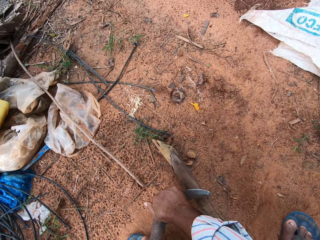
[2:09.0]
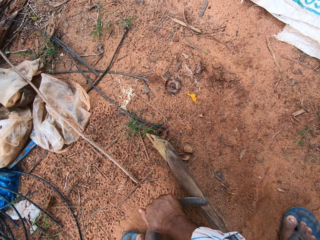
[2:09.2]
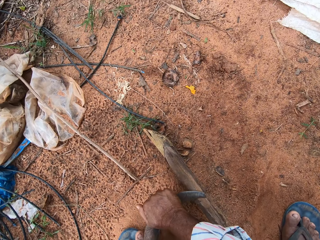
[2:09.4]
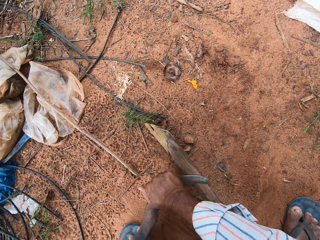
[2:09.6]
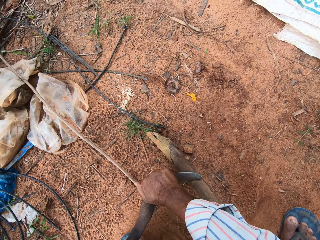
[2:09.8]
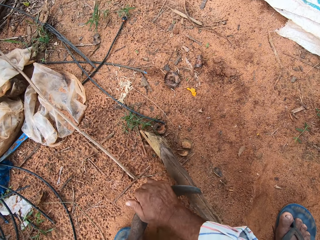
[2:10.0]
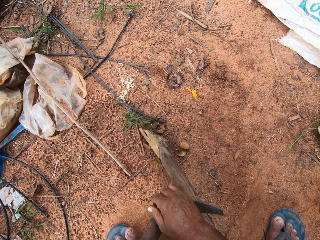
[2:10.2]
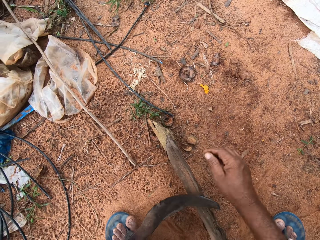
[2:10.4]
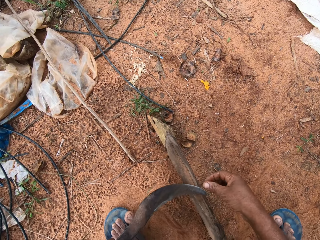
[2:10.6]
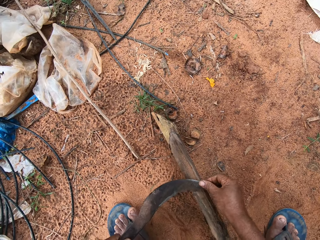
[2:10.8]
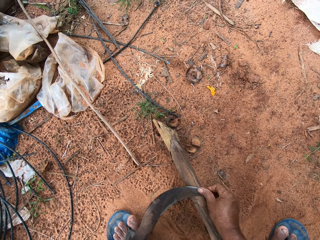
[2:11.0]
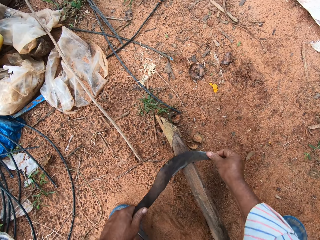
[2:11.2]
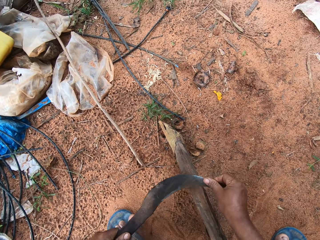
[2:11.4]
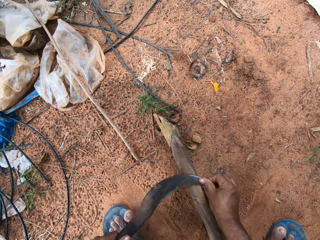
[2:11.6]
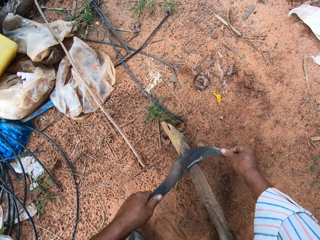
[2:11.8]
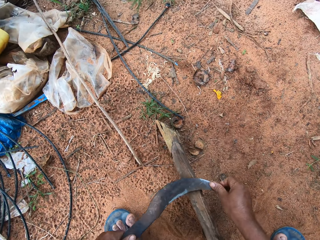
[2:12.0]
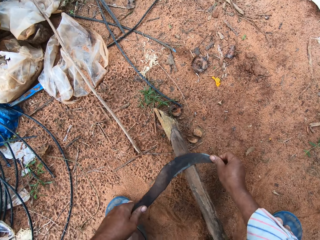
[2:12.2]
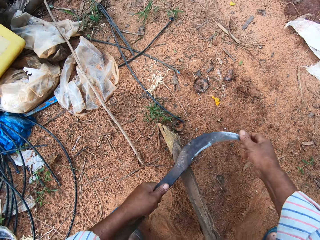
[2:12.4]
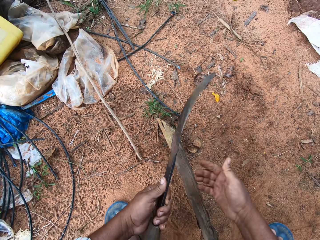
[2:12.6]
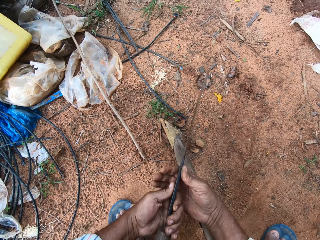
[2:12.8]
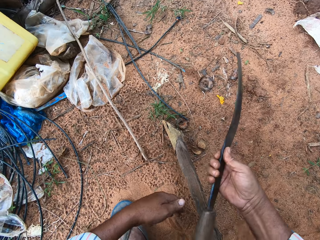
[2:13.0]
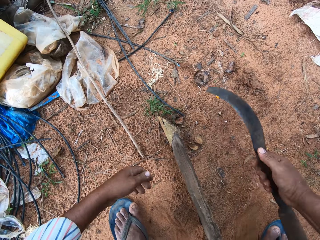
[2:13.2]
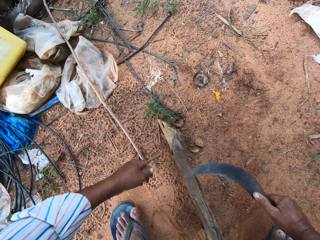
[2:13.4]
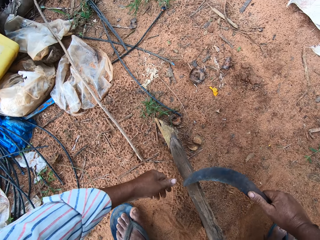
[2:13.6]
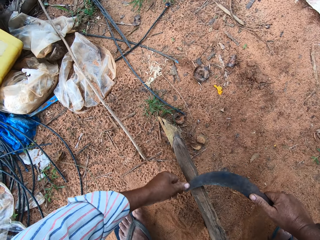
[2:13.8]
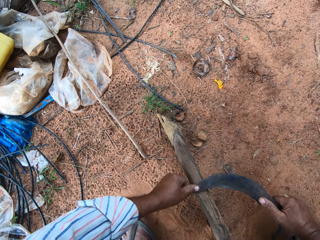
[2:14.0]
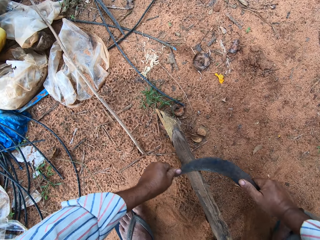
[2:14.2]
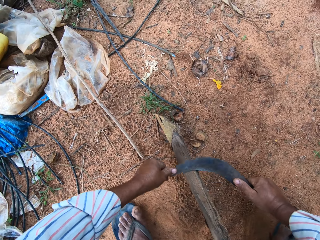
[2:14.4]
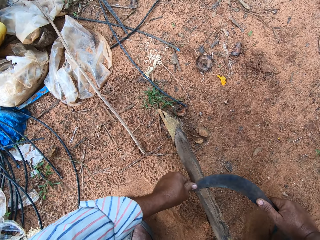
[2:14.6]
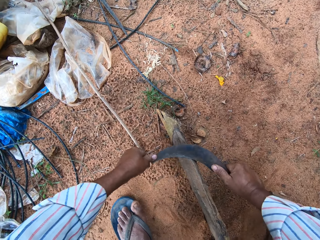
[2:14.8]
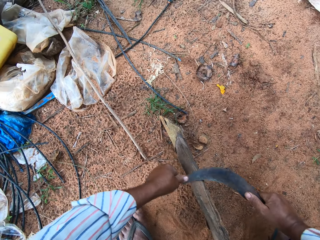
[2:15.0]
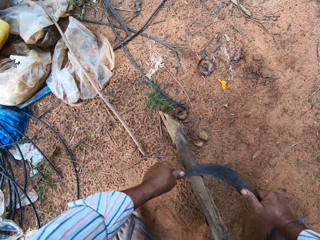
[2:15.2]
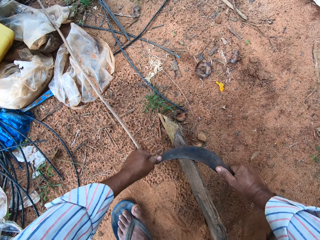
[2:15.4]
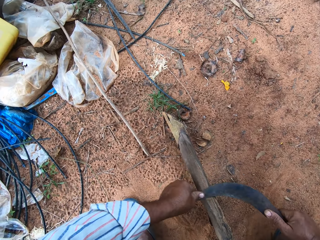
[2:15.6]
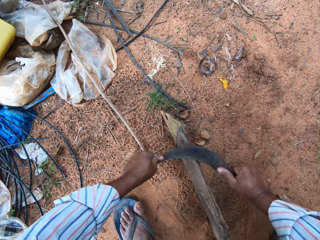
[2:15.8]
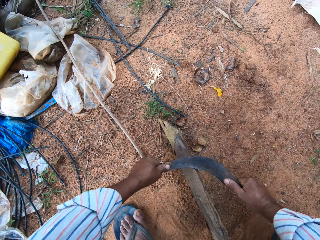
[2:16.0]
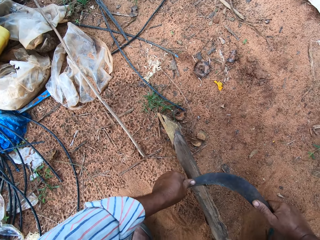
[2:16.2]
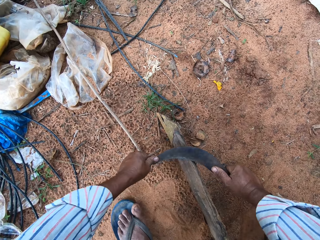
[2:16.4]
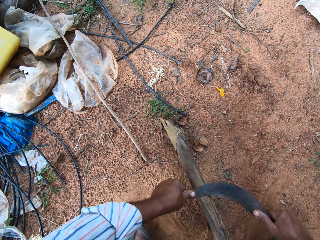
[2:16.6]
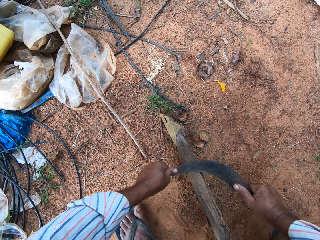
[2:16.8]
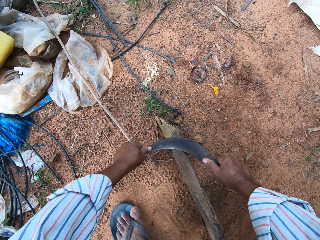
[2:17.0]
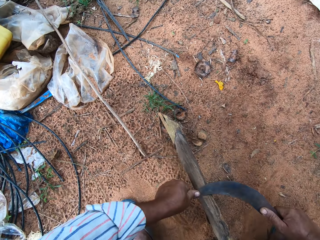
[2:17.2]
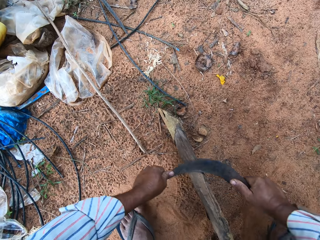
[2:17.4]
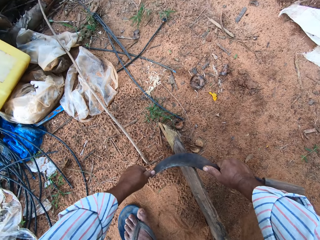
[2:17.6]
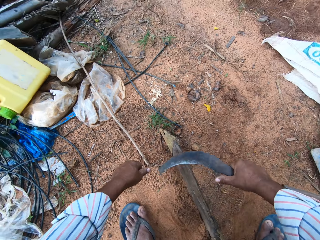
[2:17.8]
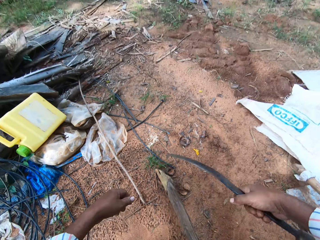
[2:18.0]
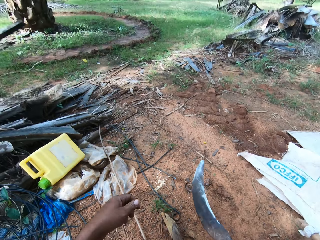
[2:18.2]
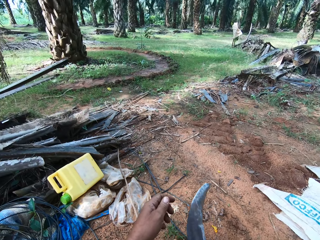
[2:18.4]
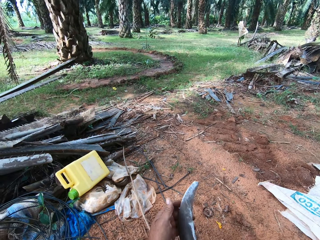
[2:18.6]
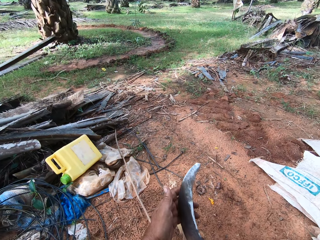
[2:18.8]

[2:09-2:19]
The camera wearer sharpens the sickle with the tool grinder. They turn the sickle. They sharpen the sickle with the tool grinder.

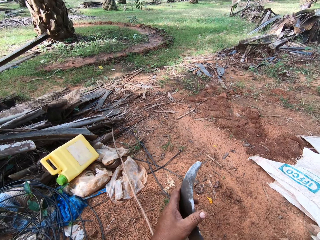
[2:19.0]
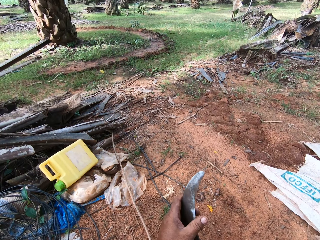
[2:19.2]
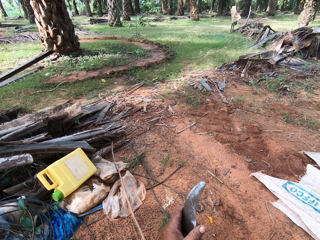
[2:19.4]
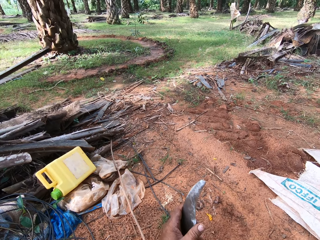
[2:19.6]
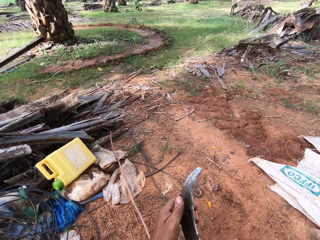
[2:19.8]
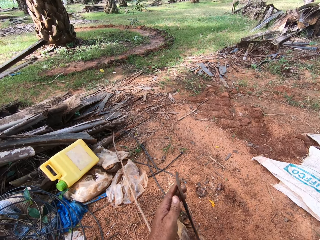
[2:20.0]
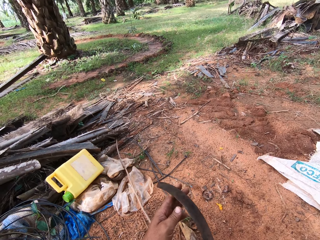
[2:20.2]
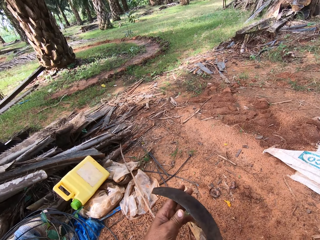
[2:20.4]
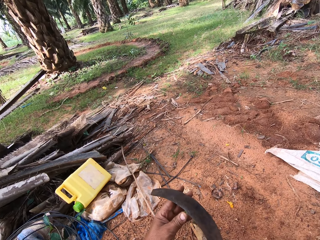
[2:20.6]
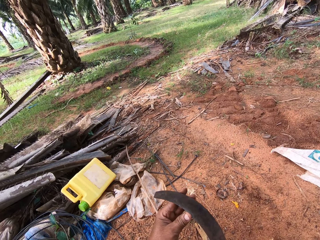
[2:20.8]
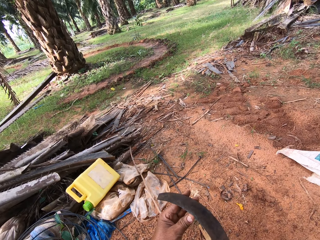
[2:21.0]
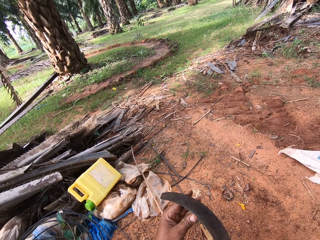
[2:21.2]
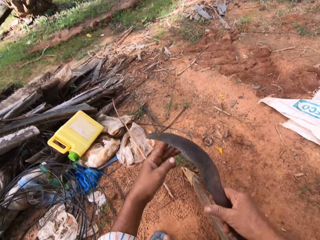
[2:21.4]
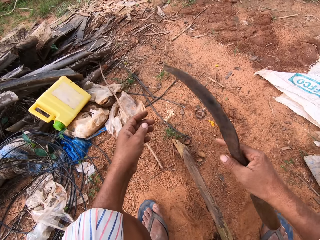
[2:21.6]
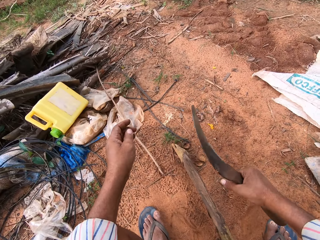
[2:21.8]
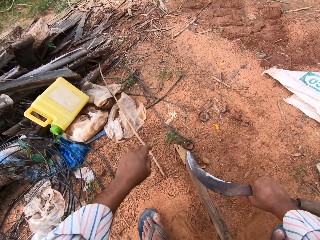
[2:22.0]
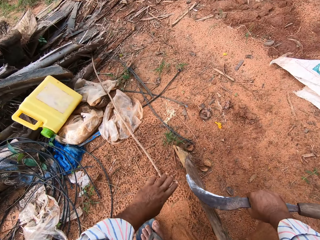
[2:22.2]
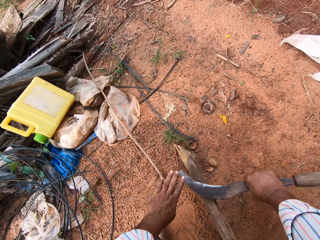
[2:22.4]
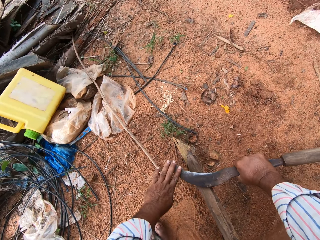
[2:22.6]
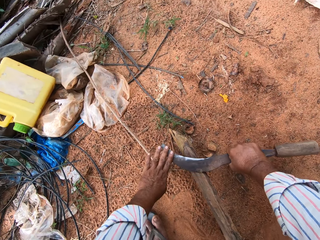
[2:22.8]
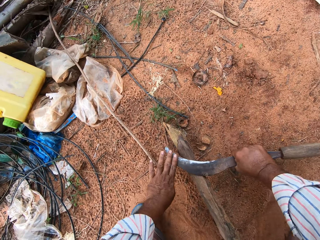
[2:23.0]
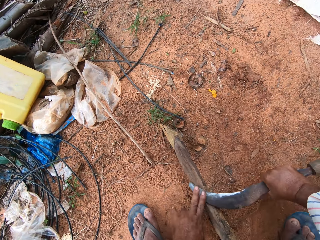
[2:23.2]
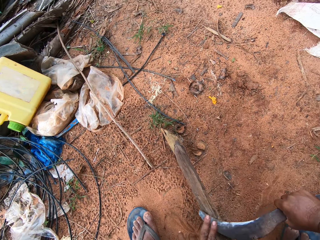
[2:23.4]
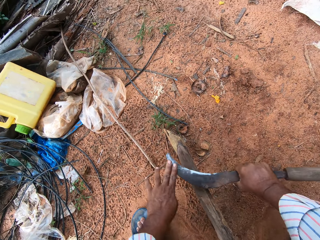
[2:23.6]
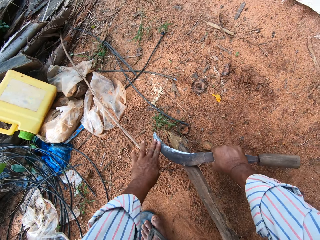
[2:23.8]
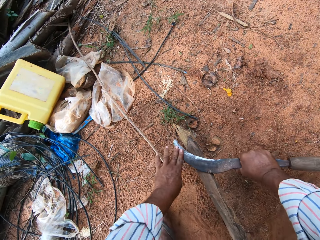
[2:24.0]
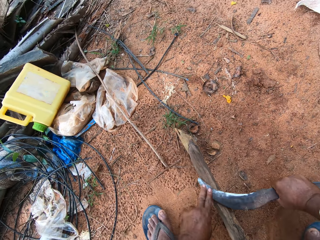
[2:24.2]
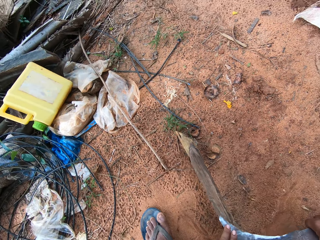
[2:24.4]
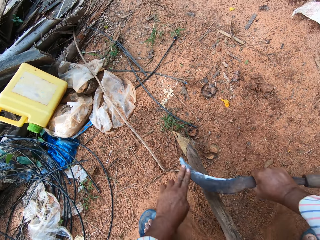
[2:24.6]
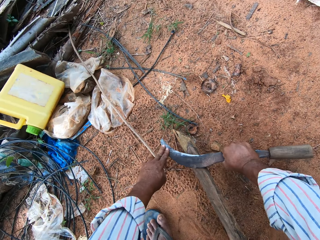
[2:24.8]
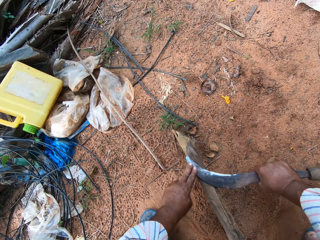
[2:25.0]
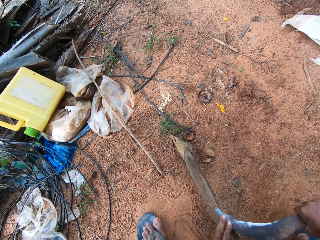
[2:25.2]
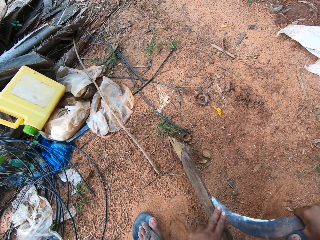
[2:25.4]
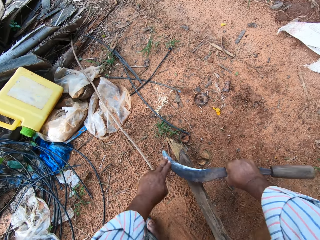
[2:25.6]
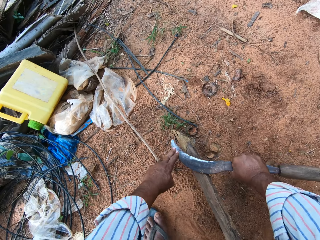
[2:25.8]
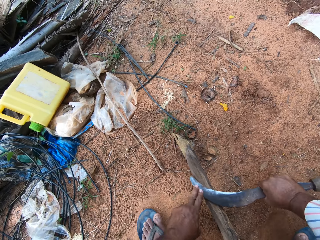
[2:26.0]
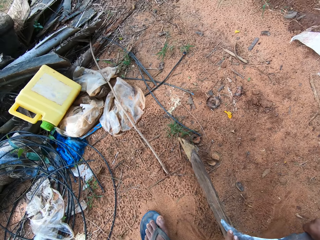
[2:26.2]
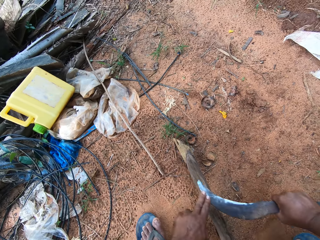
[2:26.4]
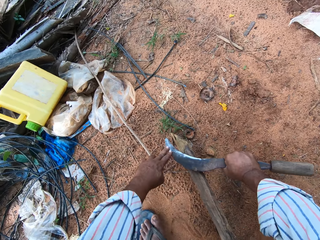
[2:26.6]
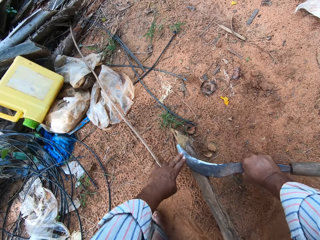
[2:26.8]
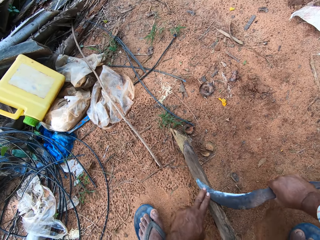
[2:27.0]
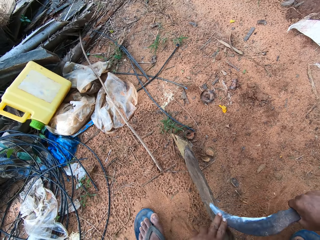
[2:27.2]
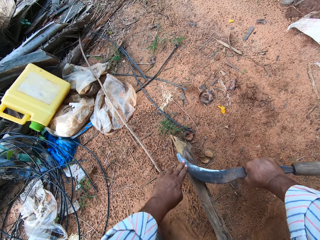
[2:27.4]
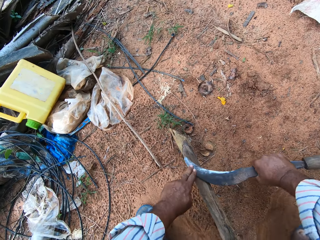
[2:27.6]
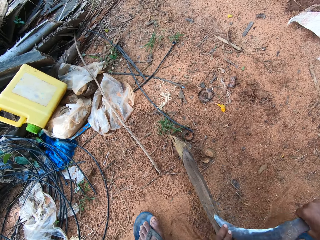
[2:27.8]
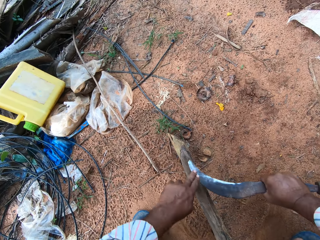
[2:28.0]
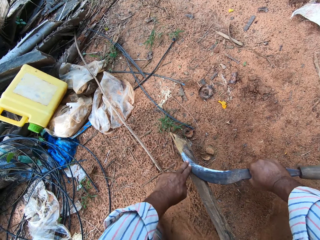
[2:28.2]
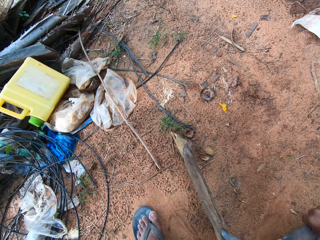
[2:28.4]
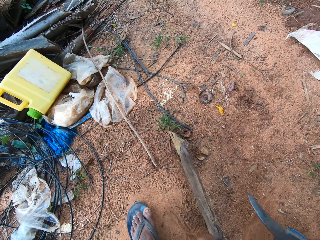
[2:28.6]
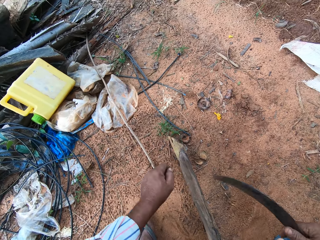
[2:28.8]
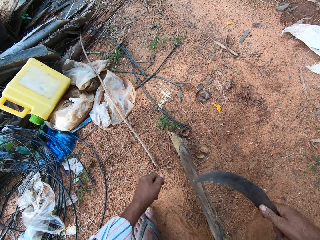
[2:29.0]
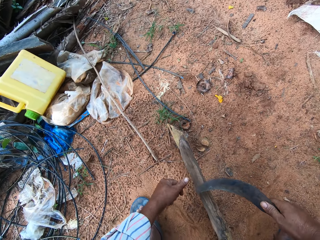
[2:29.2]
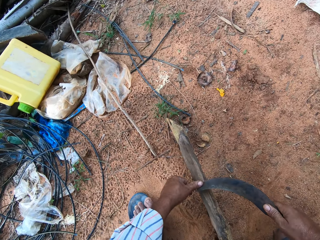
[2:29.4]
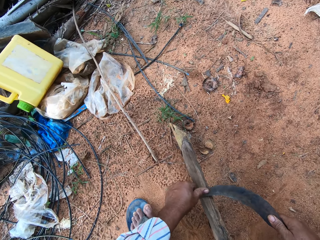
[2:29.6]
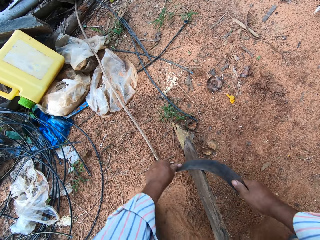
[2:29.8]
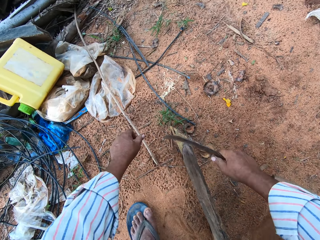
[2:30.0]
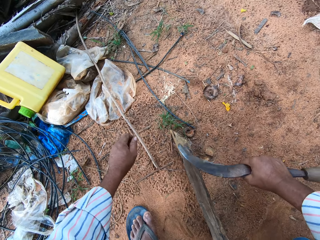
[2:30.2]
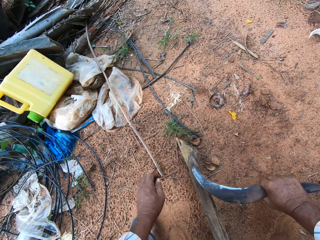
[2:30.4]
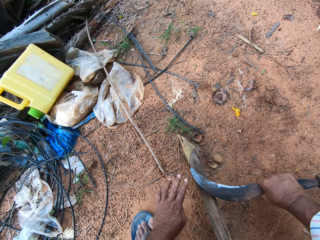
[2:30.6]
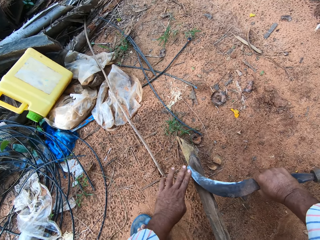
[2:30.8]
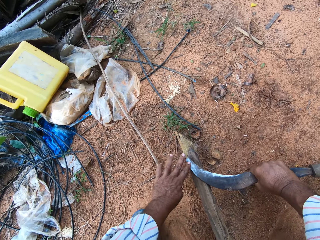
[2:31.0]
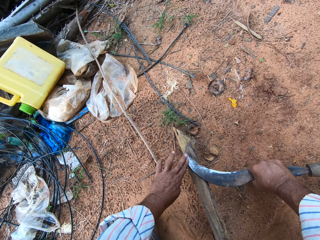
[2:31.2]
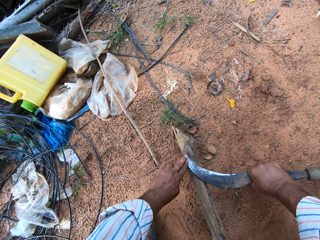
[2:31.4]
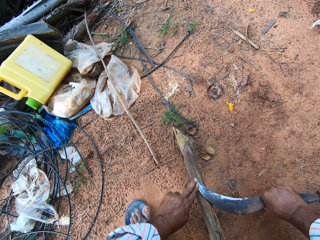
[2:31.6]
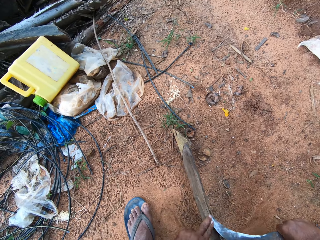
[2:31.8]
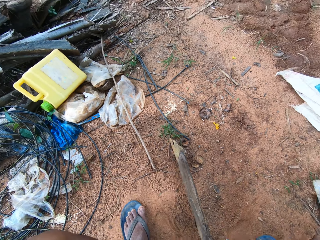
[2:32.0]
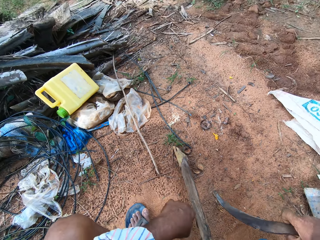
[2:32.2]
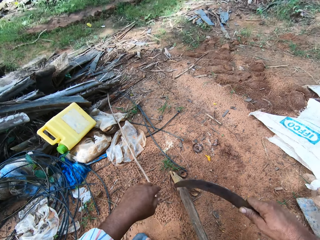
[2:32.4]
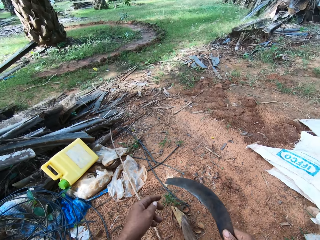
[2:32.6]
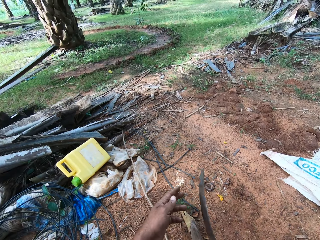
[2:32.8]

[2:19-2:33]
The camera wearer touches the edge of the sickle. They sharpen the sickle with the tool grinder. They turn the sickle. They sharpen the sickle with the tool grinder.
